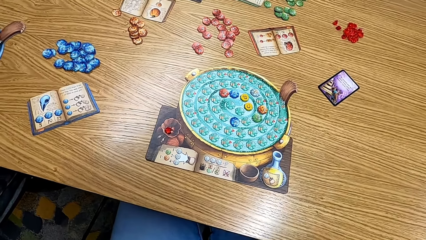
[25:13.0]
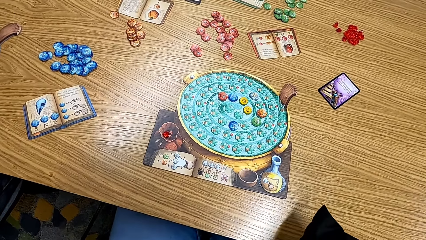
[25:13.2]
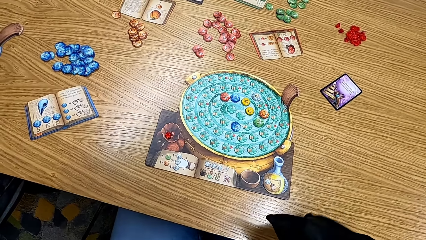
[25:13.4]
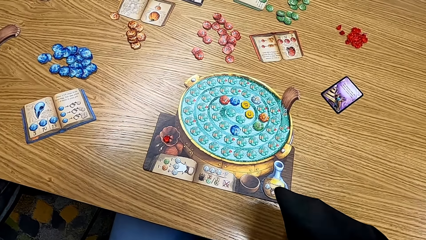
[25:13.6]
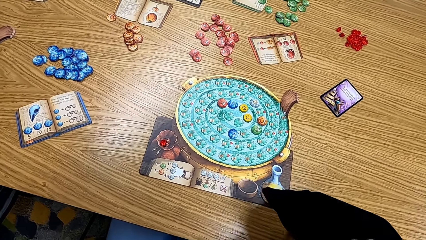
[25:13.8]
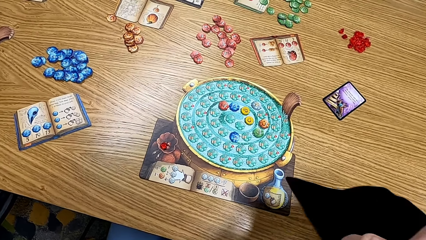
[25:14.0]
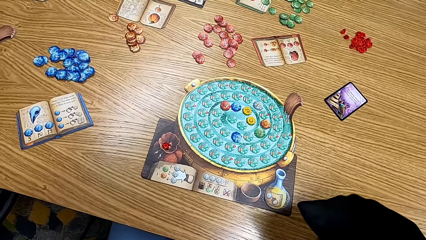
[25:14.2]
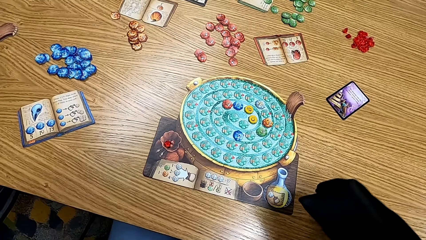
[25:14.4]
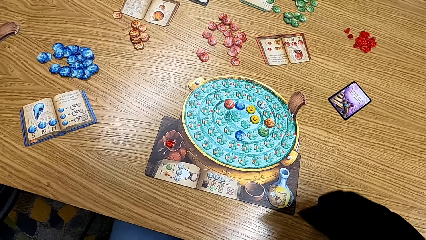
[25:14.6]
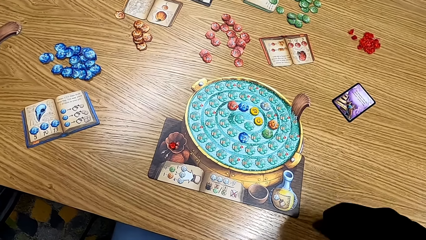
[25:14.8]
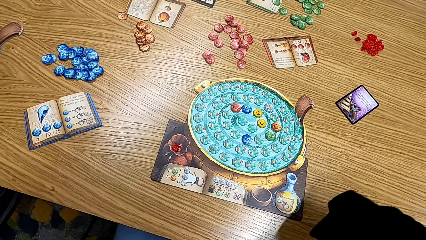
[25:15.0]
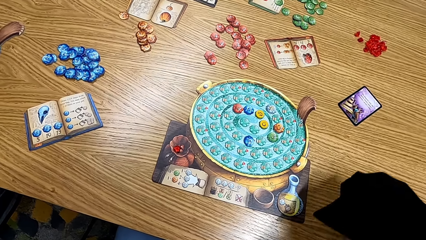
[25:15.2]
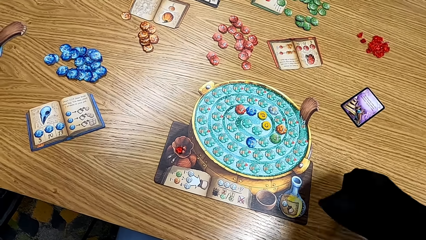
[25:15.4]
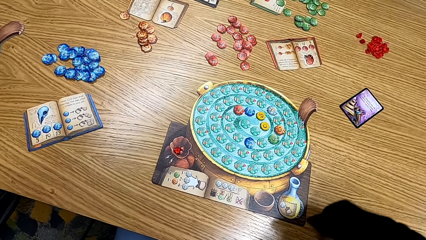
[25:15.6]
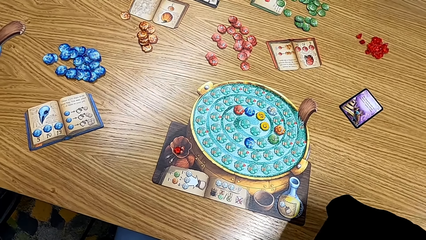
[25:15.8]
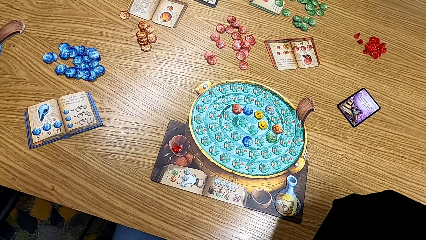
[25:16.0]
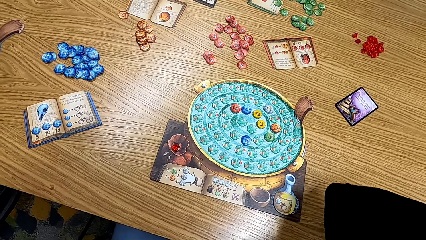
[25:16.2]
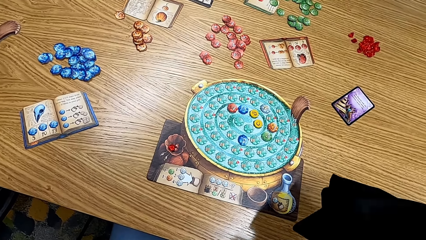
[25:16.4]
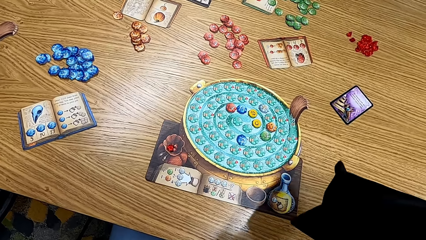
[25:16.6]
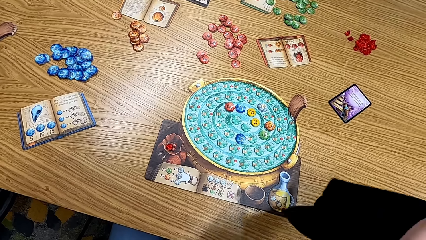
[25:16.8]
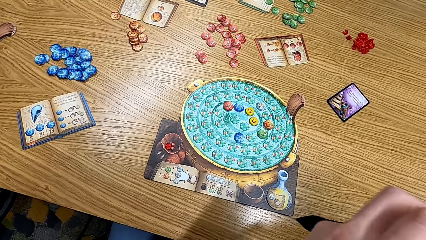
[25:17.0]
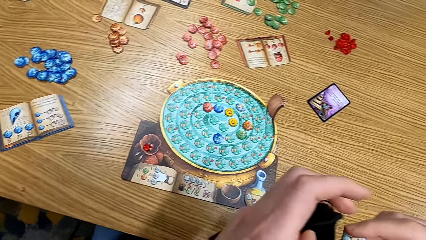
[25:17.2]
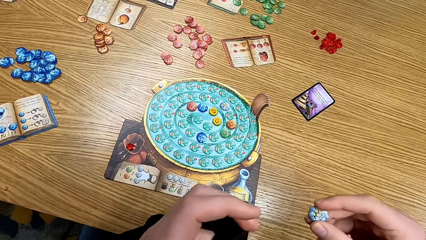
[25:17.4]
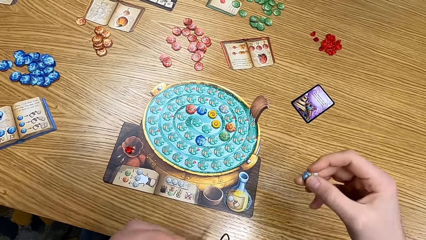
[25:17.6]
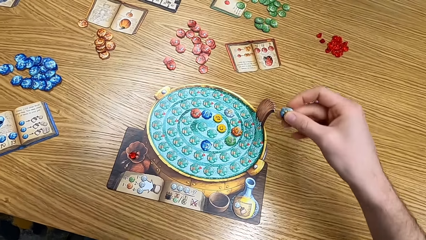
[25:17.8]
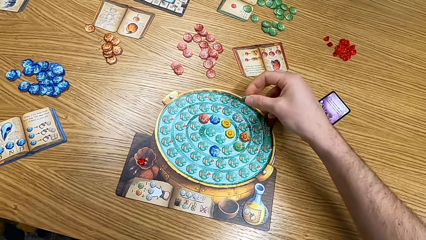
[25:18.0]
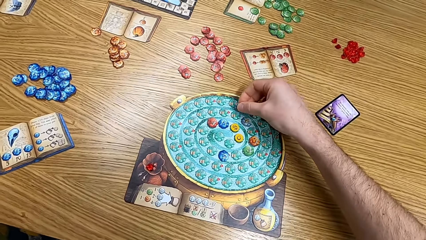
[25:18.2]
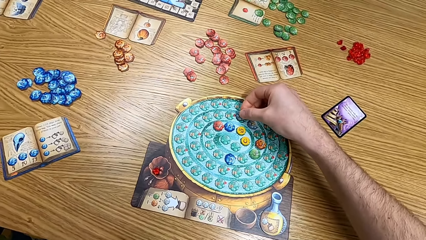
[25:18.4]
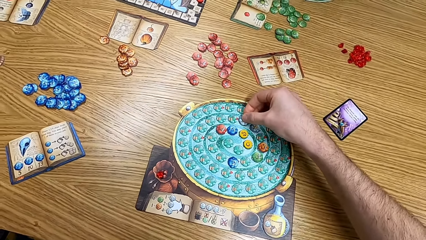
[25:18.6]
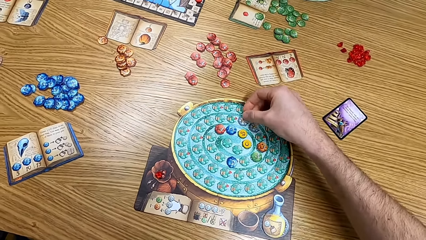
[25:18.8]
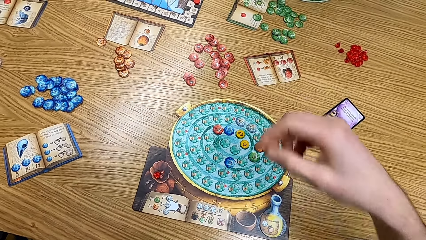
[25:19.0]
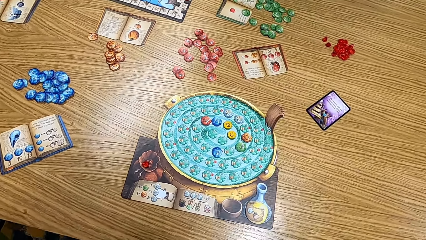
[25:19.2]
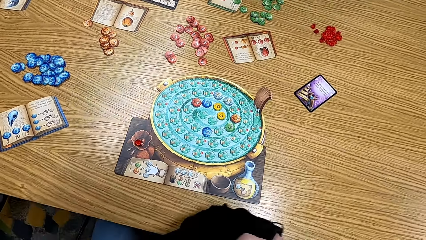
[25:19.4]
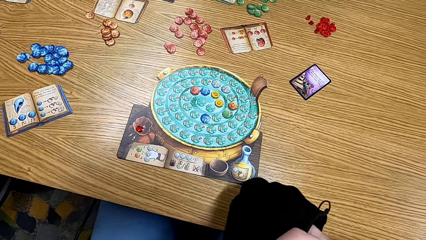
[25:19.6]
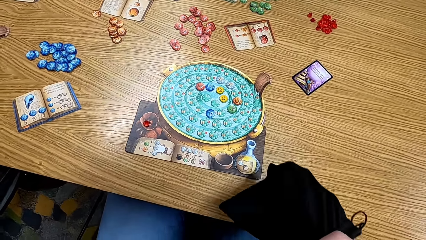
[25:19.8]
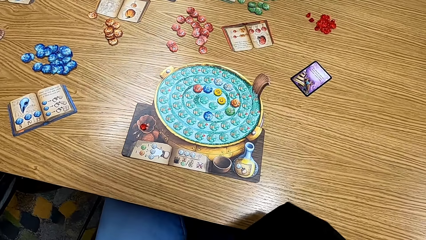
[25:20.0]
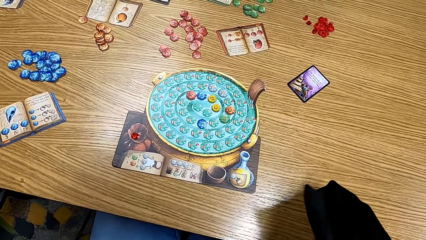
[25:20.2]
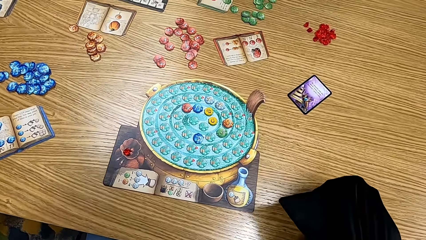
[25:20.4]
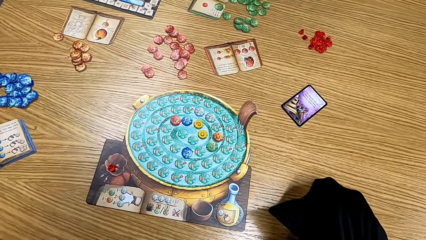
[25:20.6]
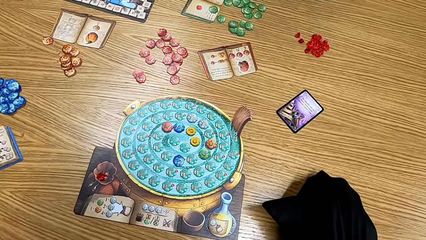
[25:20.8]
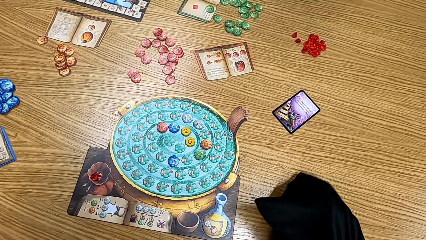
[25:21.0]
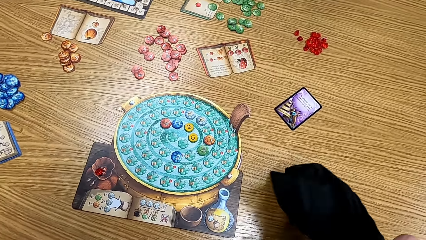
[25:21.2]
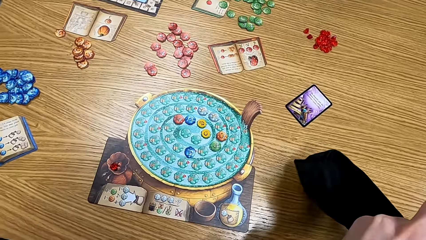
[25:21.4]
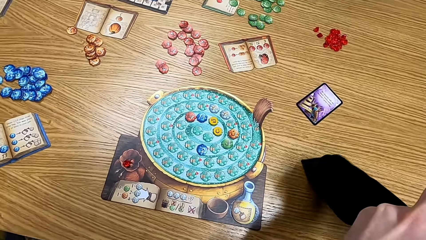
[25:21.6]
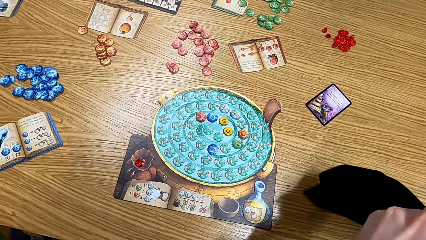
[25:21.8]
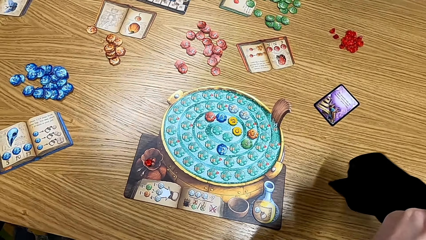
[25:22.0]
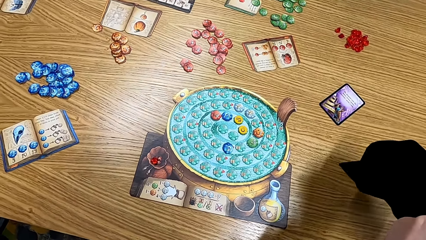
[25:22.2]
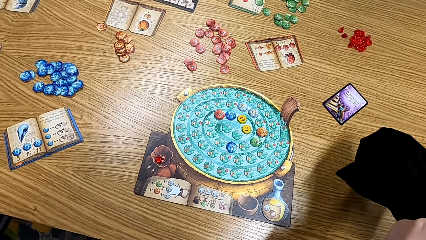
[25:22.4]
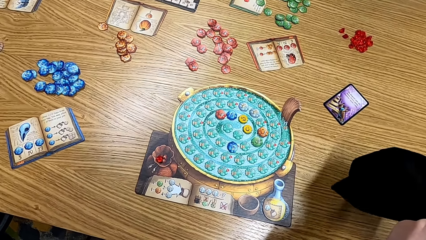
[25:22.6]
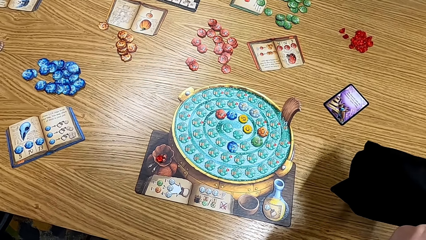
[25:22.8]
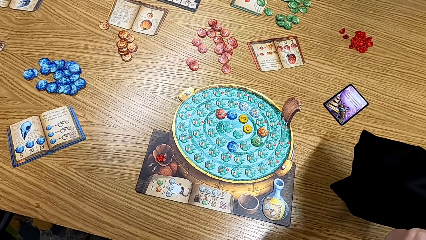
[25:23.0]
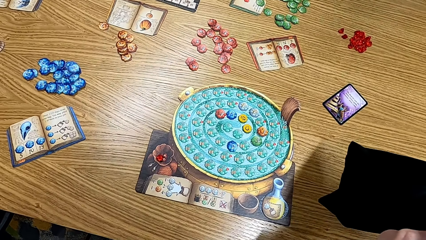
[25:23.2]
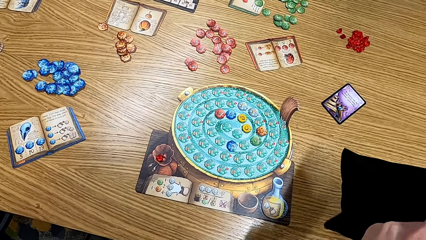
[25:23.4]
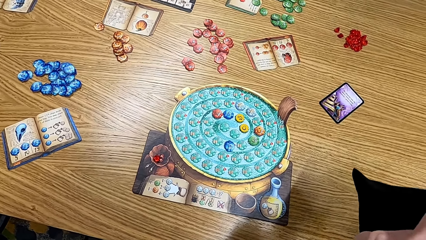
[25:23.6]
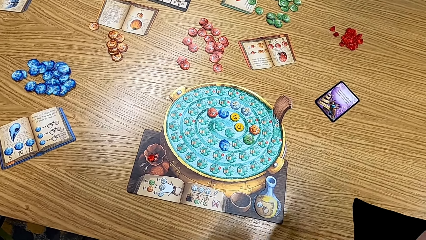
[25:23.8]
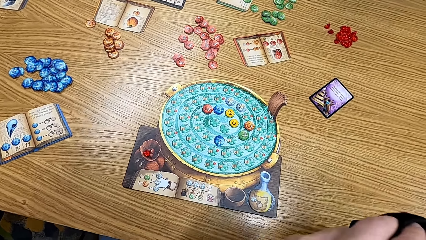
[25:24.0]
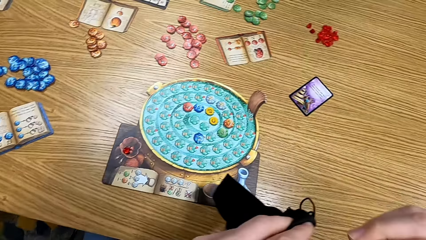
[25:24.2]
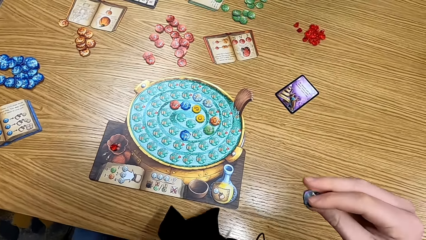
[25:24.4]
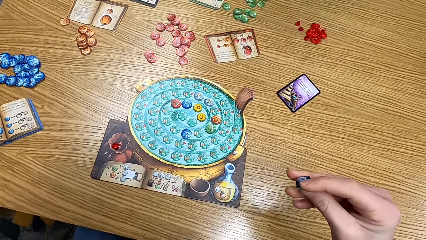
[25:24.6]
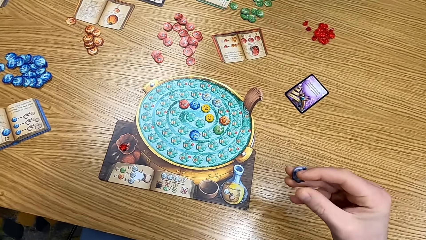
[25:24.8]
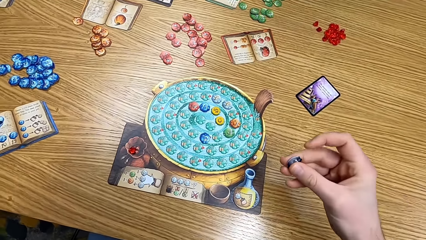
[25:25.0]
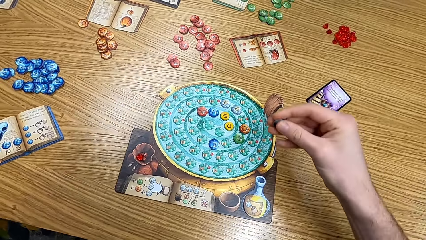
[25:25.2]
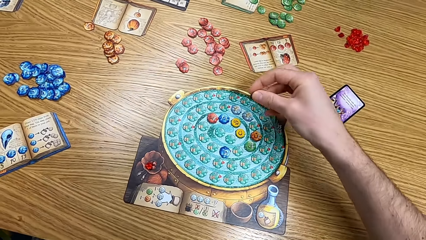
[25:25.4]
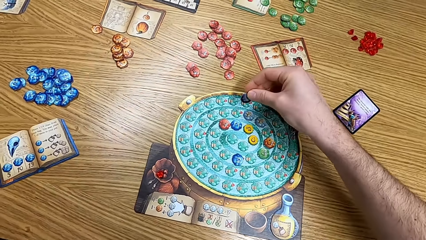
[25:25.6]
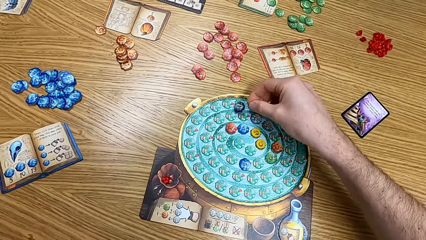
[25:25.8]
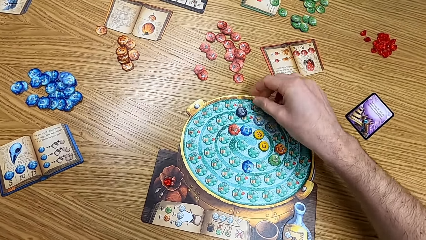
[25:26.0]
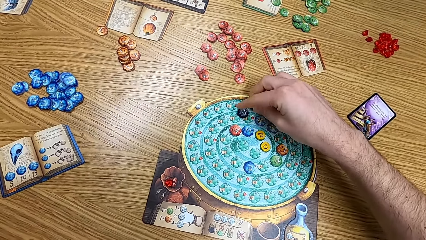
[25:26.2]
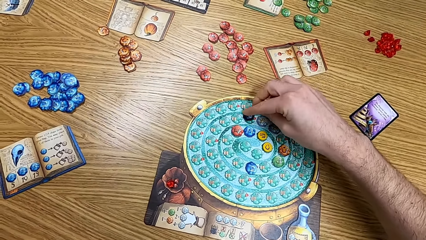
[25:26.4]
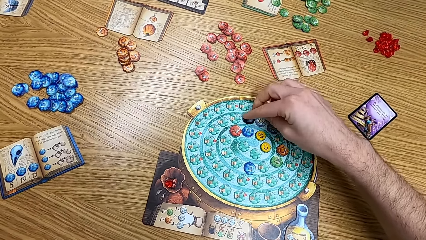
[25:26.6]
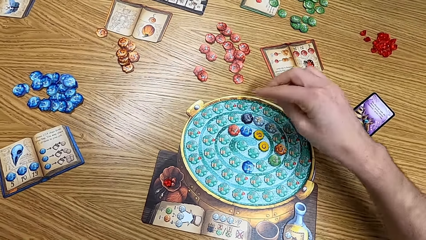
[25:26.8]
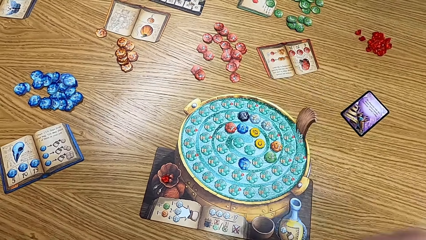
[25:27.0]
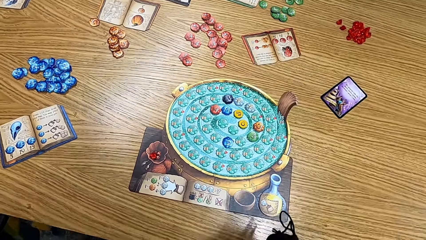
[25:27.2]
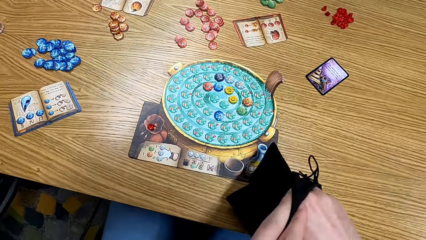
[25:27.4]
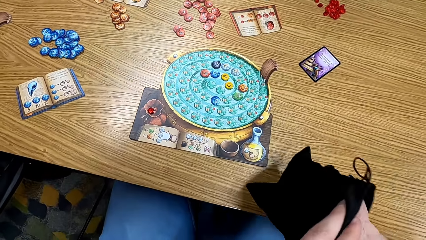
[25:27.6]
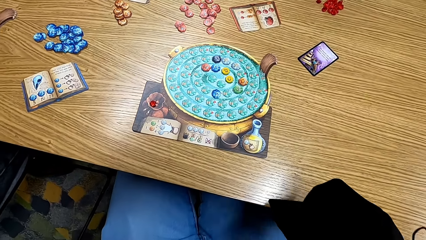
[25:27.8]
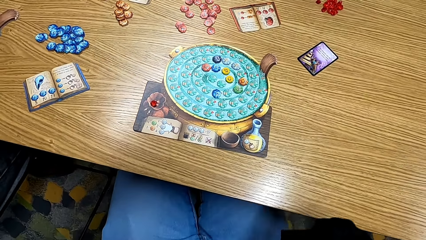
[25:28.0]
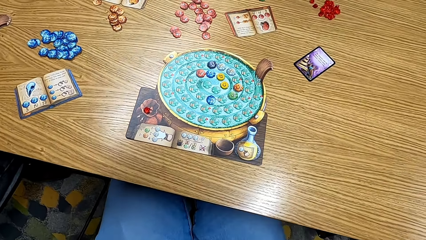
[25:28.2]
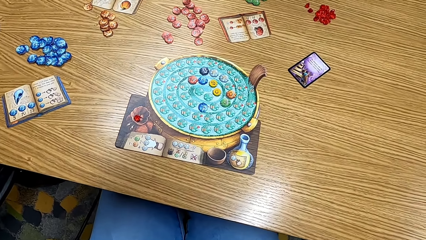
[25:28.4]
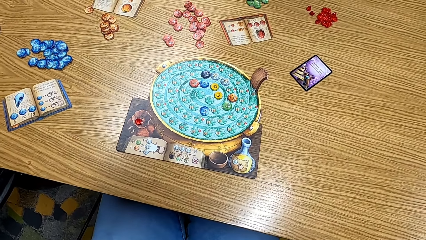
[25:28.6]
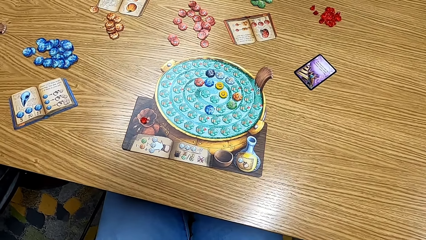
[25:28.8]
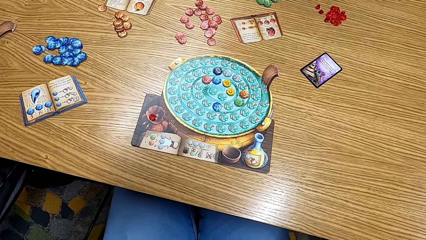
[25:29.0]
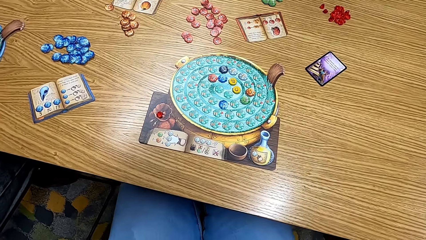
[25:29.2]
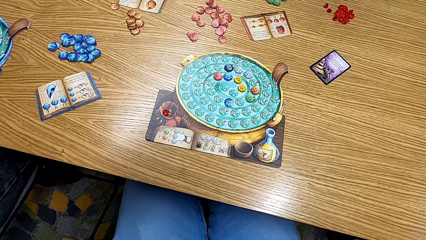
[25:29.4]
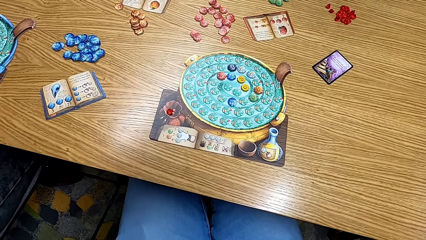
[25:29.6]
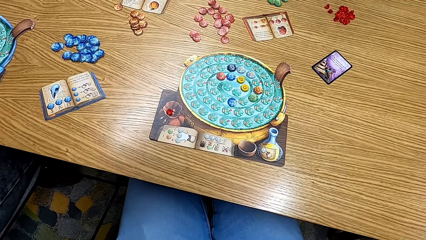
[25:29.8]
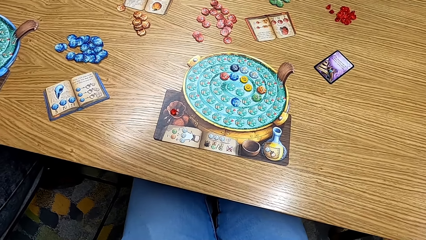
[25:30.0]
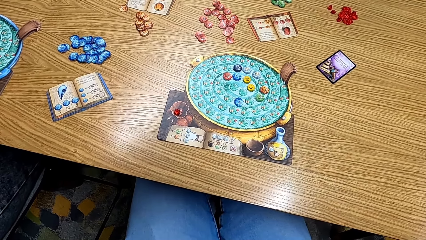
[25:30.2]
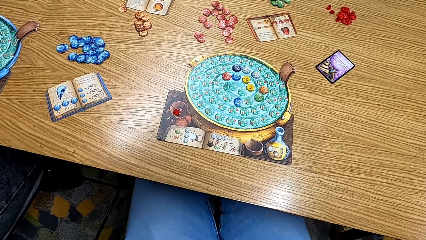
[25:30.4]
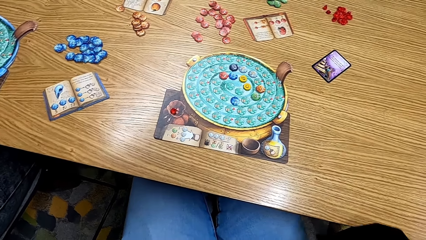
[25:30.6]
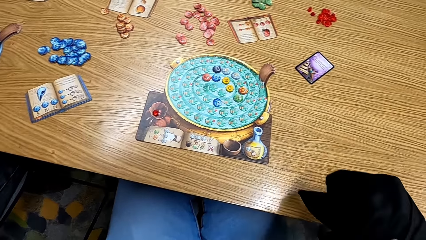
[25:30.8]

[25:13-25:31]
The camera wearer picks a chip from the bag. They put the card on the table. They pick the cards from the bag. They shake the bag. They put the card on the table. They play the game.
